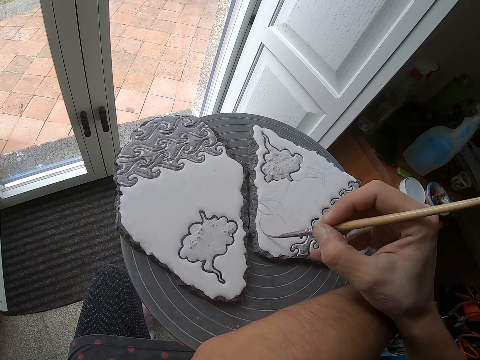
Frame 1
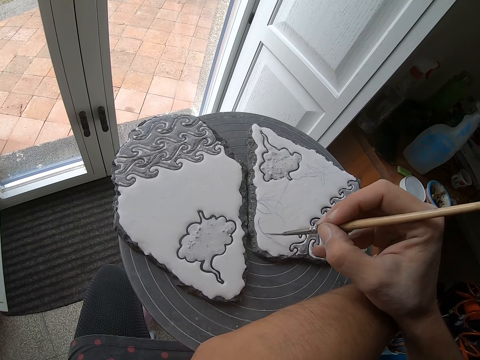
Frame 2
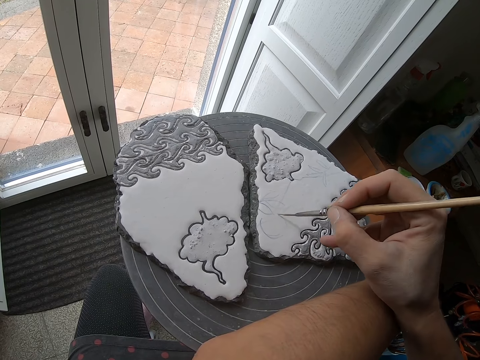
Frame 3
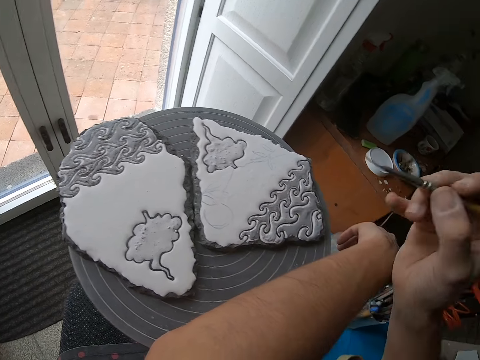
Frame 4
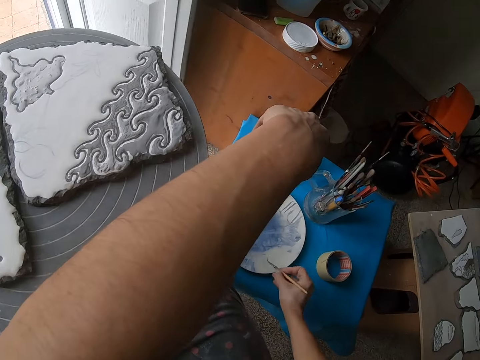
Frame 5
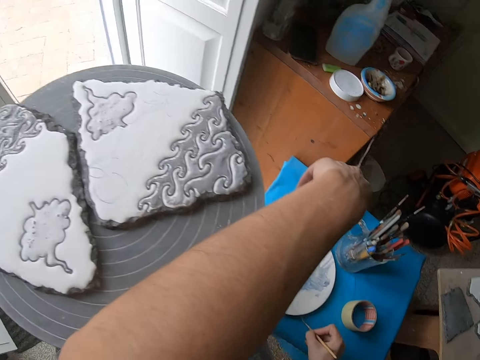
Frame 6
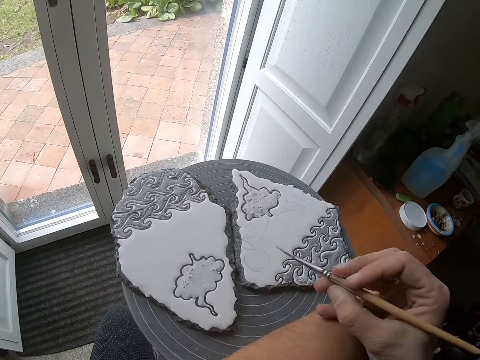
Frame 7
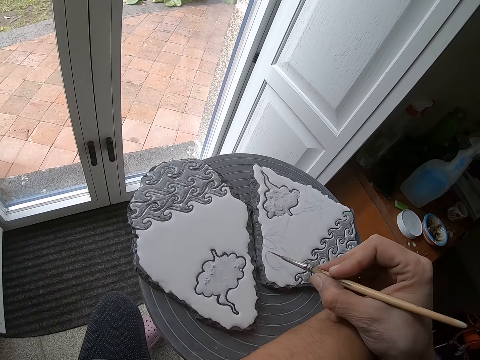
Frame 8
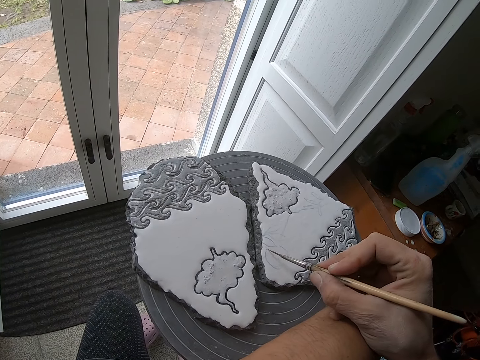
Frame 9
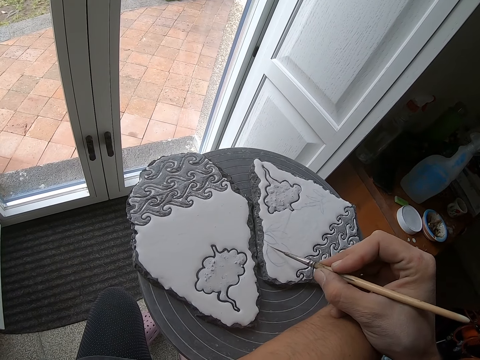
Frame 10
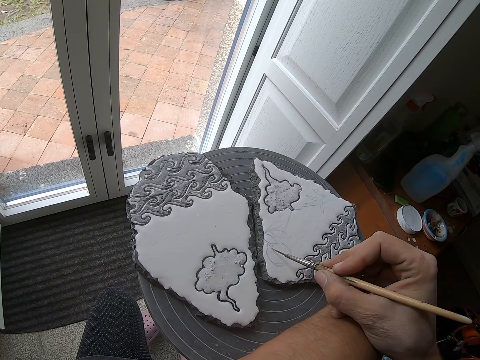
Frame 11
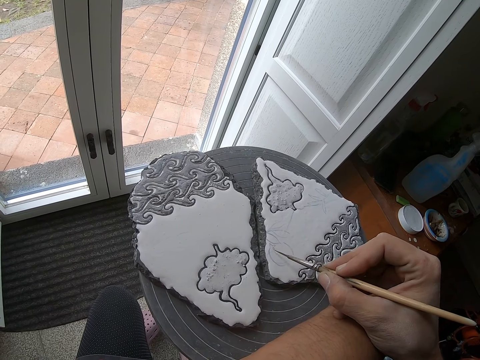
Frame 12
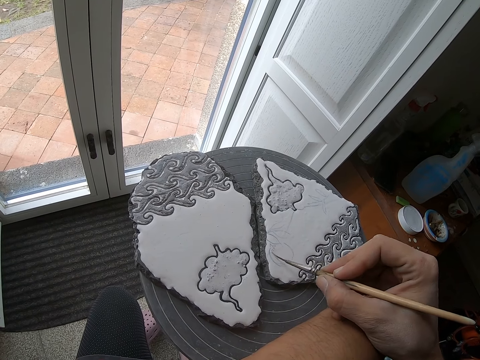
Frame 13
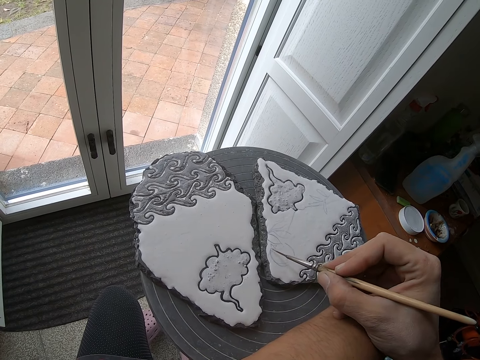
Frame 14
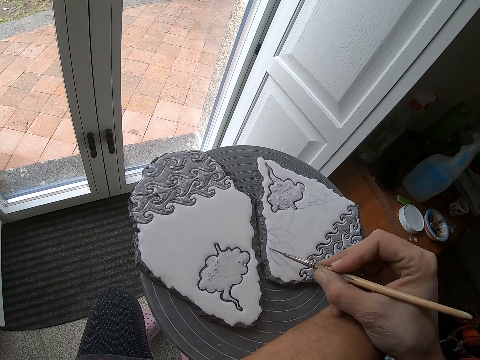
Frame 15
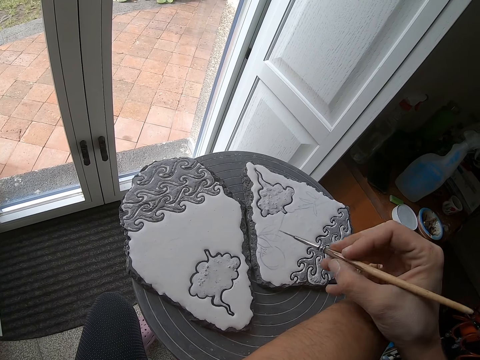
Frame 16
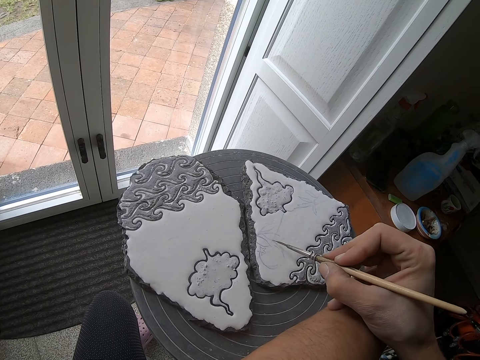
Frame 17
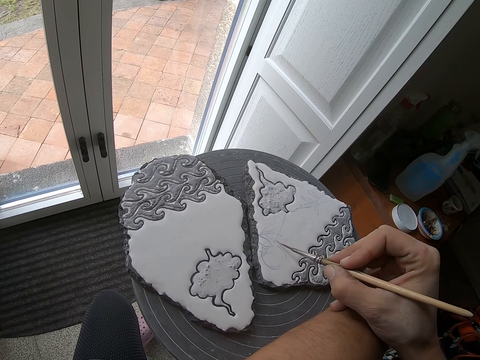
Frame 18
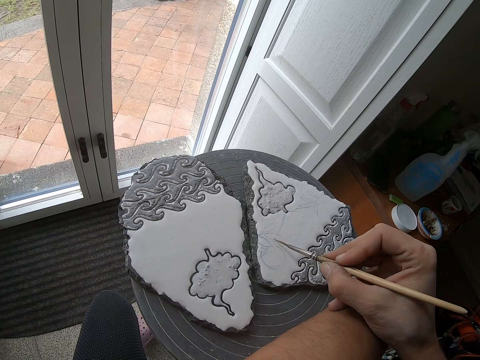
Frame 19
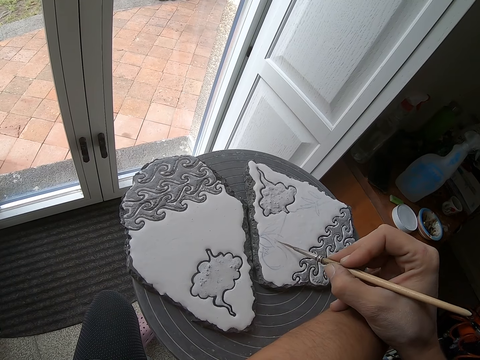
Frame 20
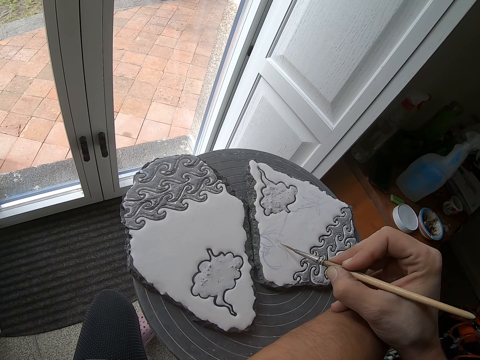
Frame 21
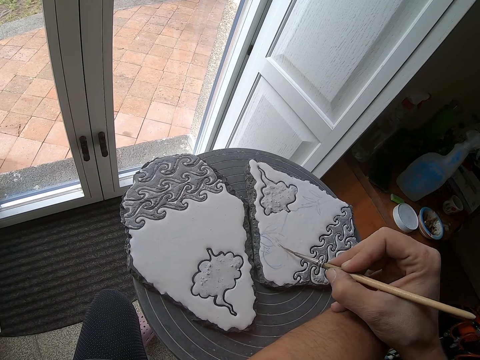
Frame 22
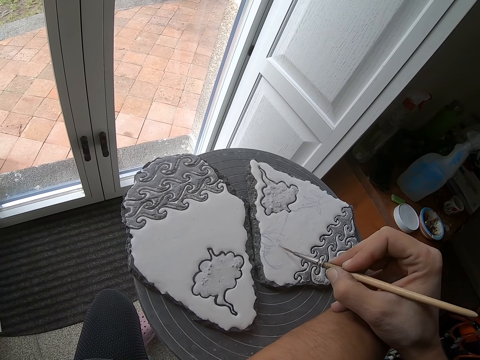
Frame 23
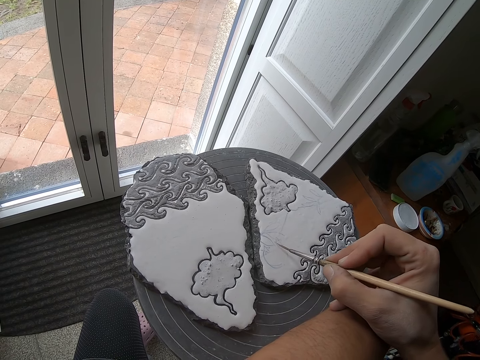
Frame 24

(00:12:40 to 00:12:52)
The camera wearer wipes the paint brush in the mixed color on the plate with his right hand. He designs the ceramic craft on the pottery wheel with the paint brush in his right hand.

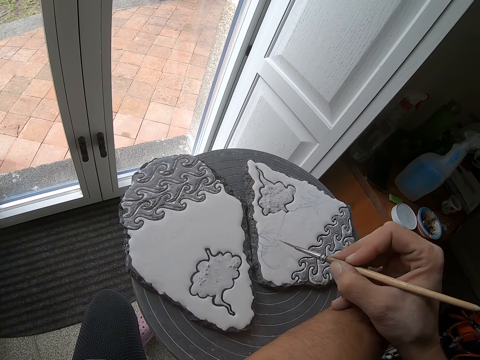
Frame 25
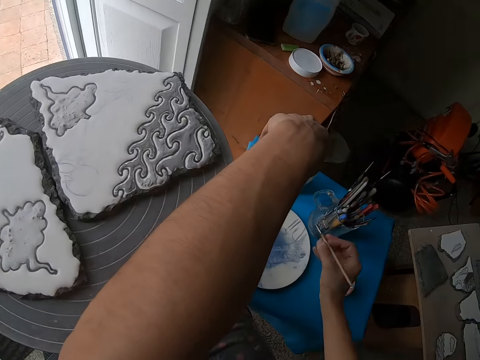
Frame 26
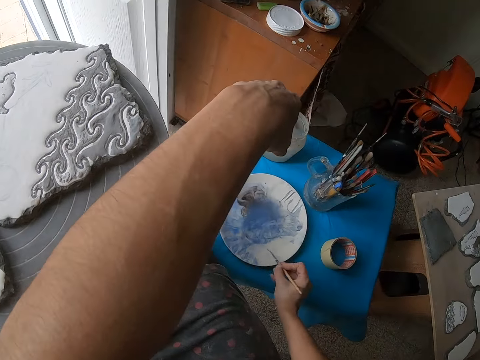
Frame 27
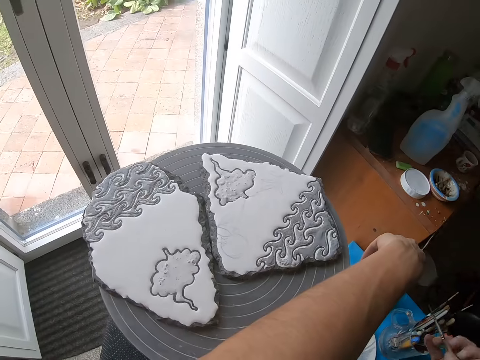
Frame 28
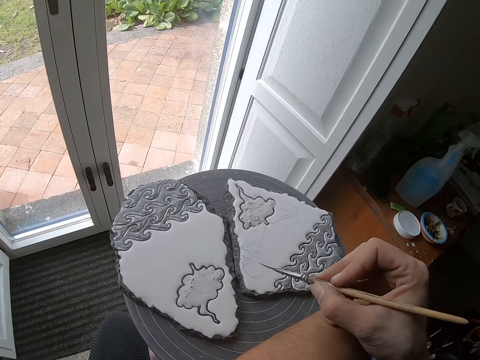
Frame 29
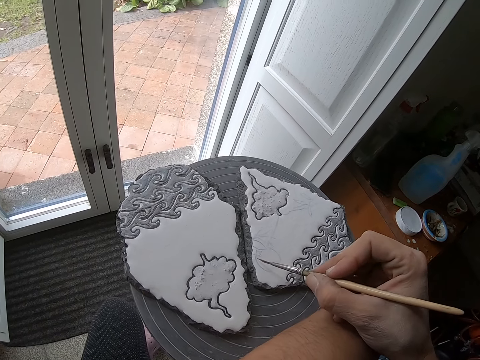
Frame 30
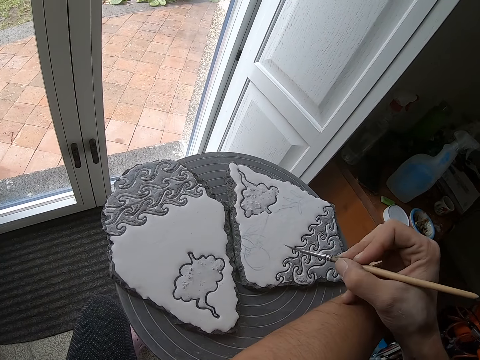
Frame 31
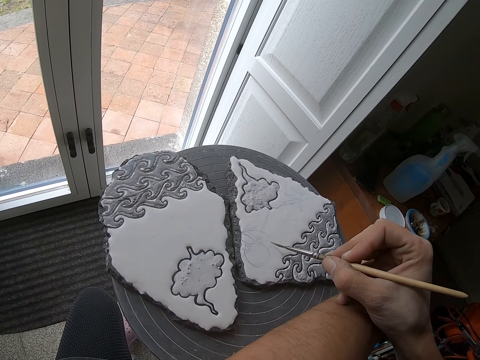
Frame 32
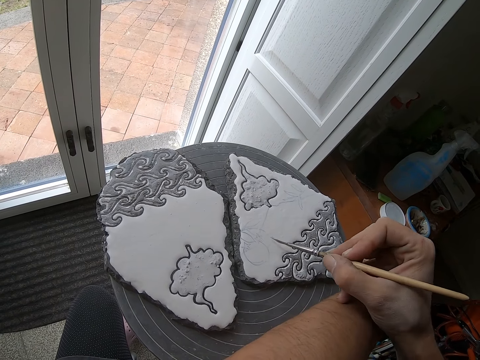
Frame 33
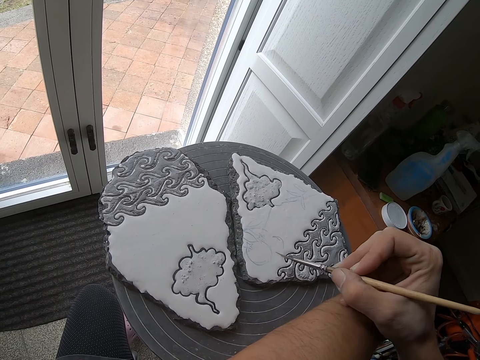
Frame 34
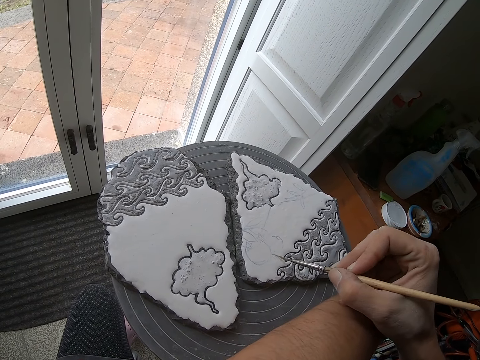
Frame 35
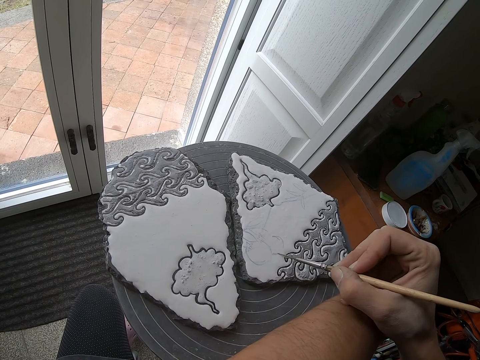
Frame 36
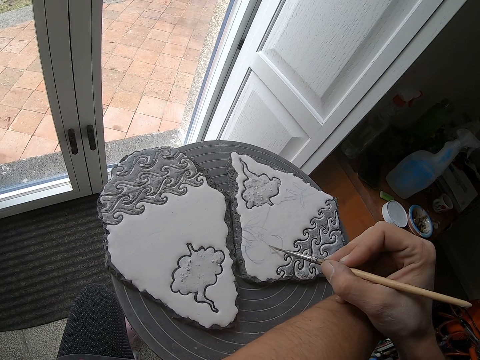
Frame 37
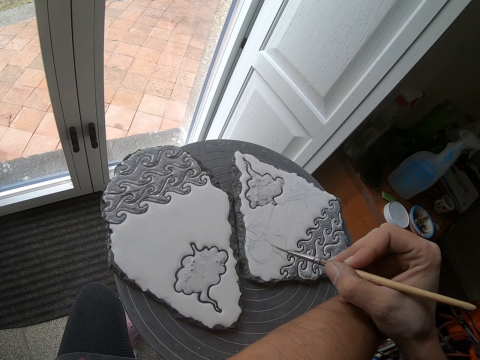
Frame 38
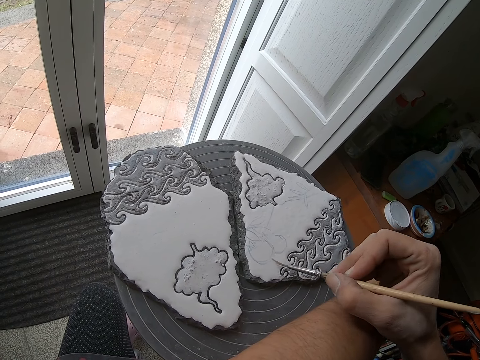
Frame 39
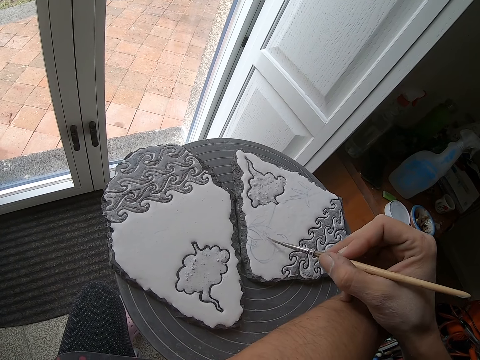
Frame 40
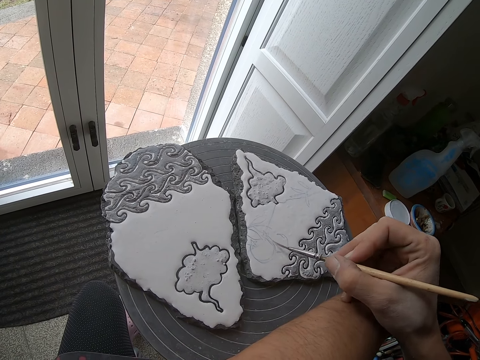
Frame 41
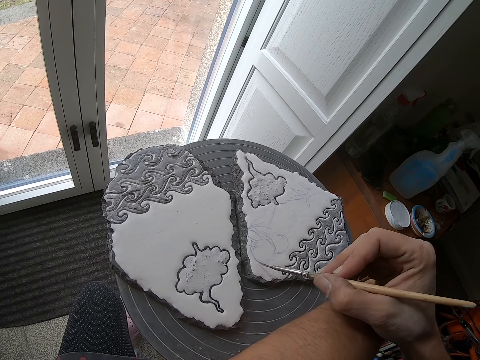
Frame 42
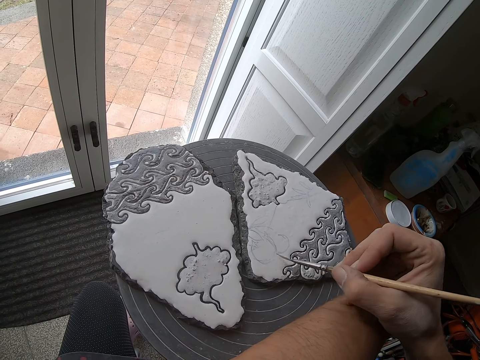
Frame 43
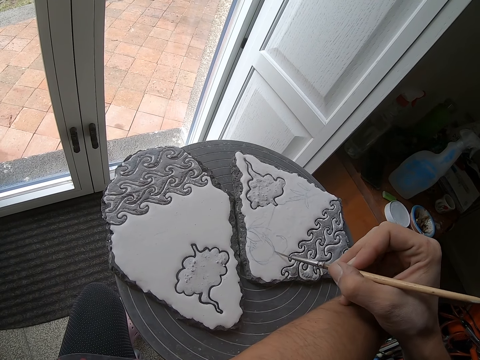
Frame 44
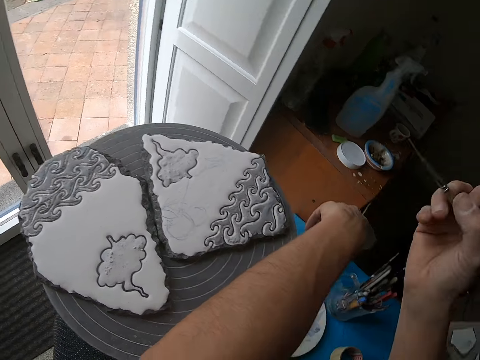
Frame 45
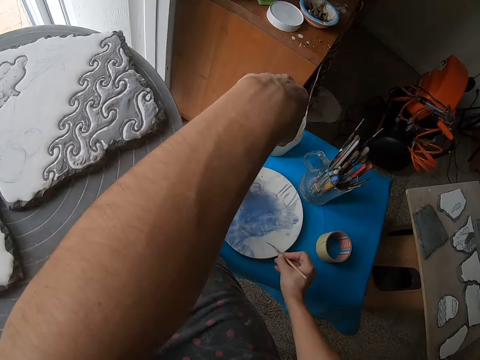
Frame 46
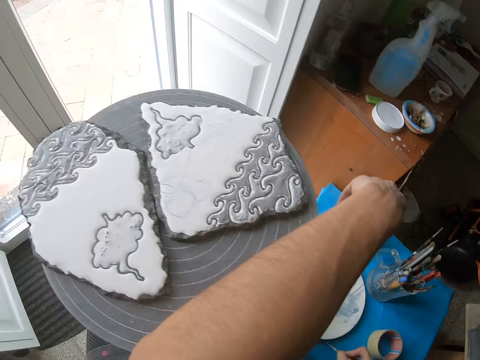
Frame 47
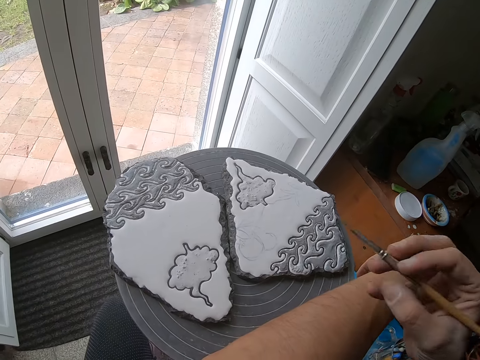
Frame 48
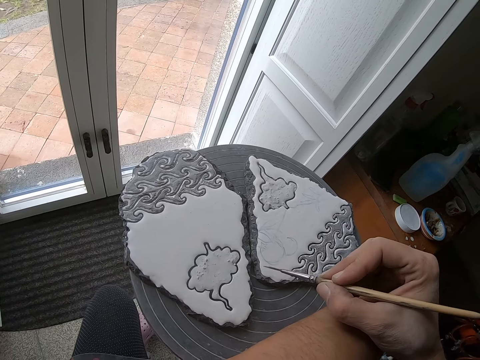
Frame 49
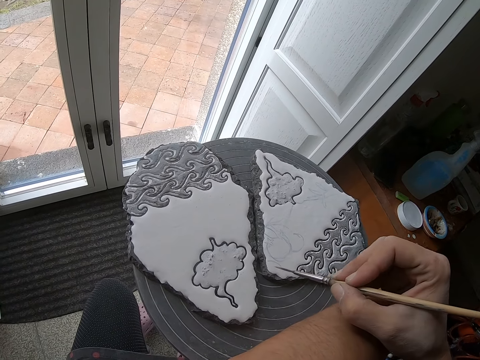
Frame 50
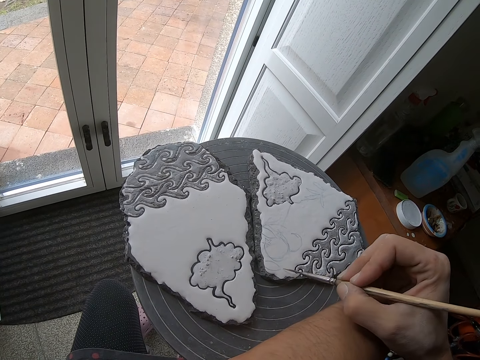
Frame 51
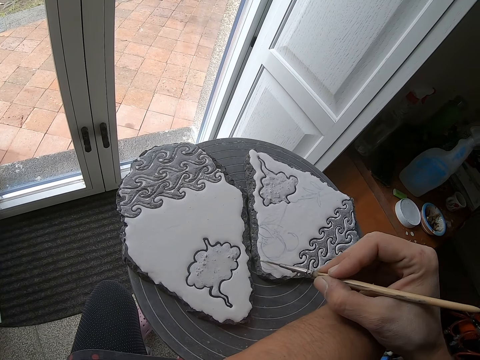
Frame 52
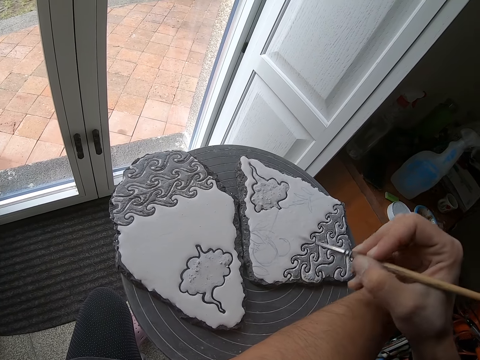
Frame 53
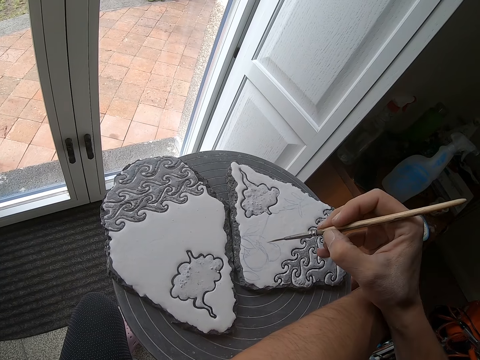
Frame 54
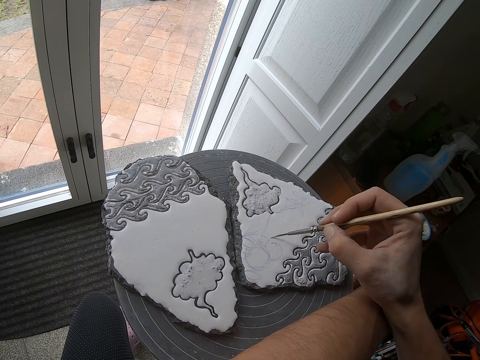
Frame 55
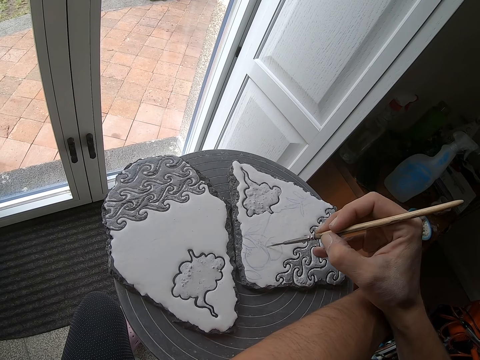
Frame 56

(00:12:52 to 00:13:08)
The camera wearer wipes the paint brush in the mixed color on the plate with his right hand. He designs the ceramic craft on the pottery wheel with the paint brush in his right hand. He wipes the paint brush in the mixed color on the plate with his right hand again. He designs the ceramic craft on the pottery wheel with the paint brush in his right hand again.
